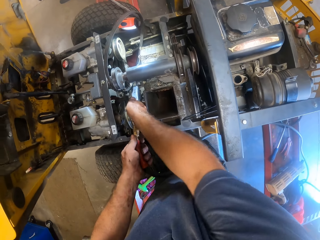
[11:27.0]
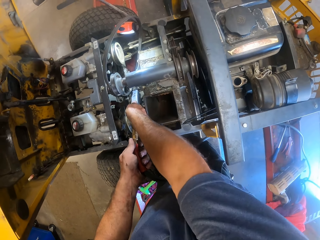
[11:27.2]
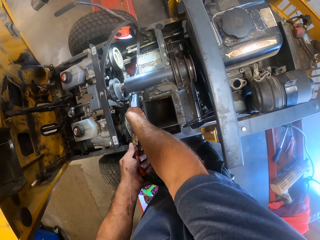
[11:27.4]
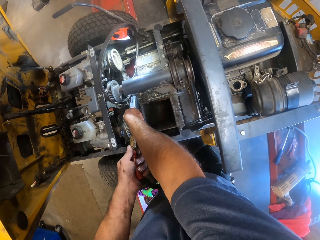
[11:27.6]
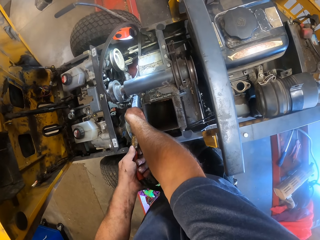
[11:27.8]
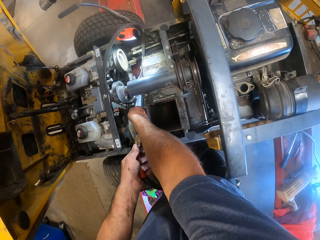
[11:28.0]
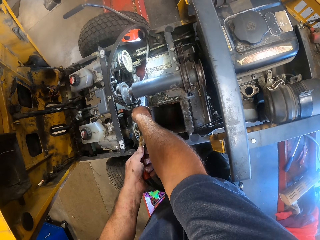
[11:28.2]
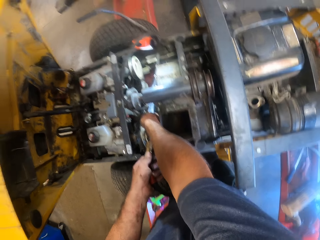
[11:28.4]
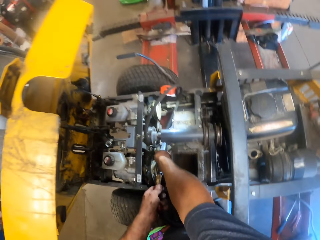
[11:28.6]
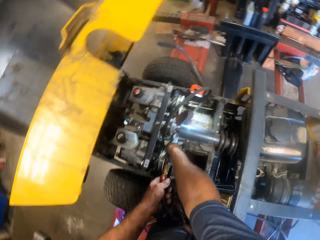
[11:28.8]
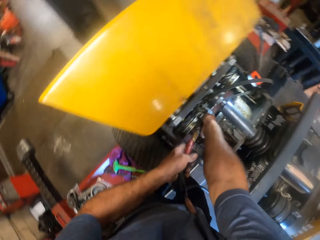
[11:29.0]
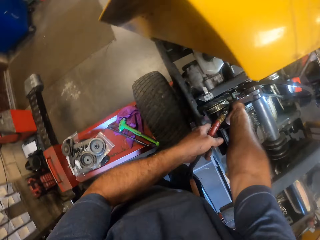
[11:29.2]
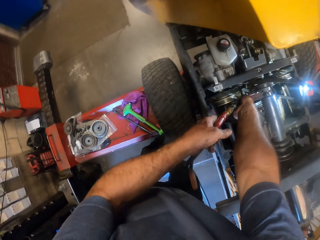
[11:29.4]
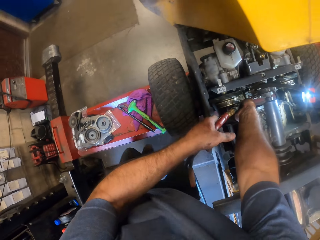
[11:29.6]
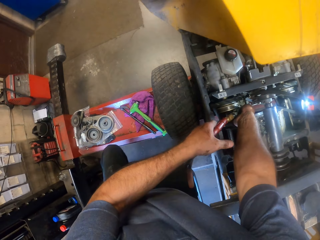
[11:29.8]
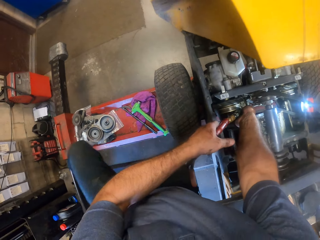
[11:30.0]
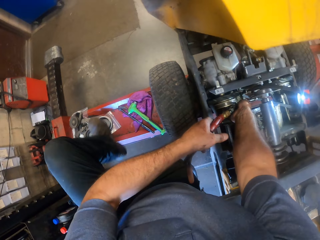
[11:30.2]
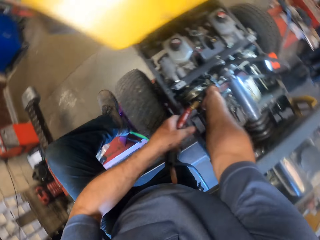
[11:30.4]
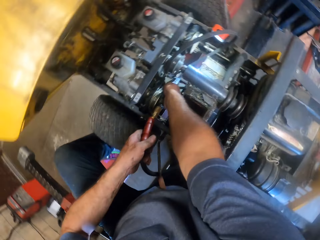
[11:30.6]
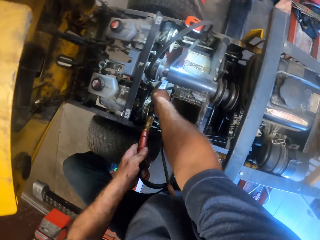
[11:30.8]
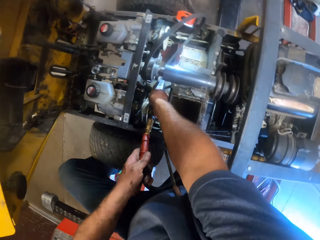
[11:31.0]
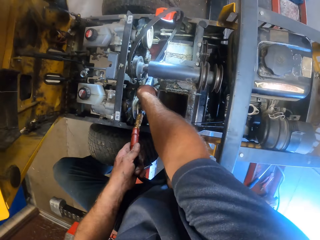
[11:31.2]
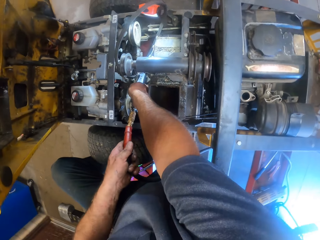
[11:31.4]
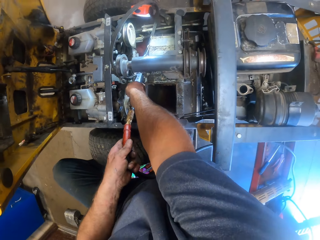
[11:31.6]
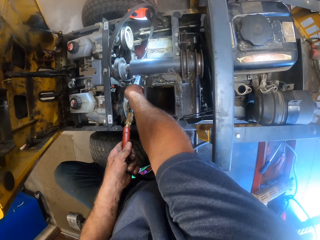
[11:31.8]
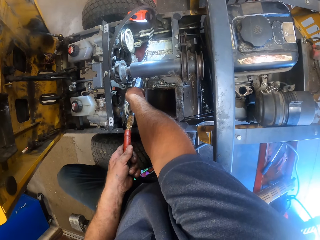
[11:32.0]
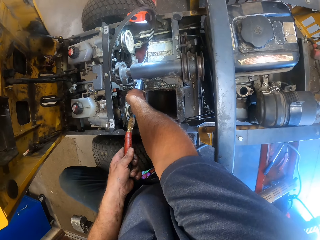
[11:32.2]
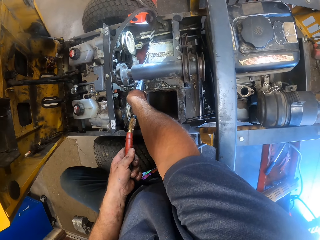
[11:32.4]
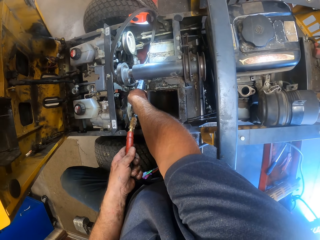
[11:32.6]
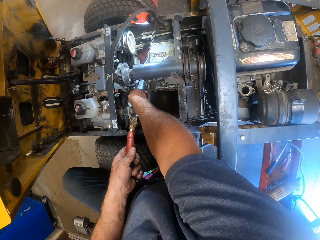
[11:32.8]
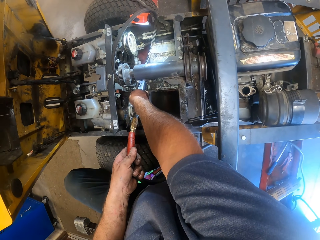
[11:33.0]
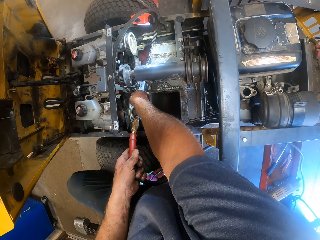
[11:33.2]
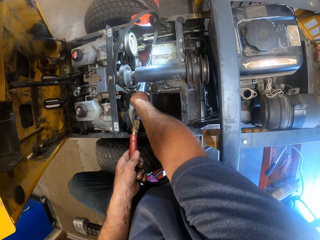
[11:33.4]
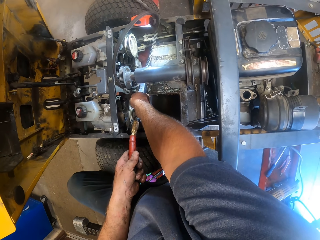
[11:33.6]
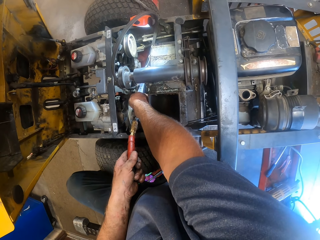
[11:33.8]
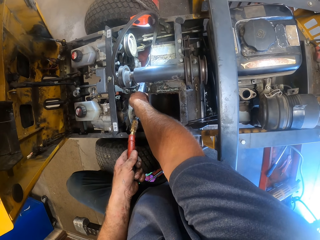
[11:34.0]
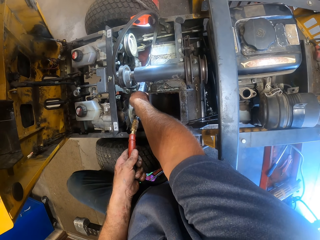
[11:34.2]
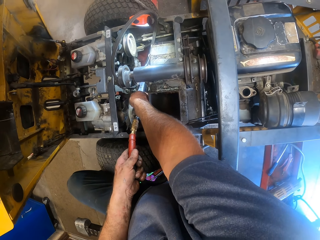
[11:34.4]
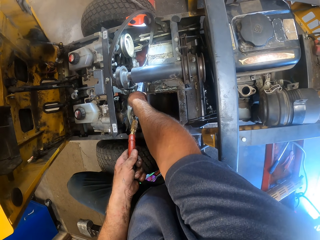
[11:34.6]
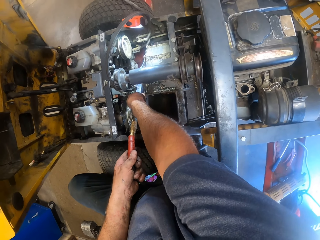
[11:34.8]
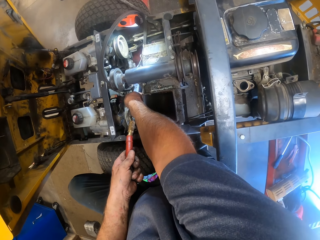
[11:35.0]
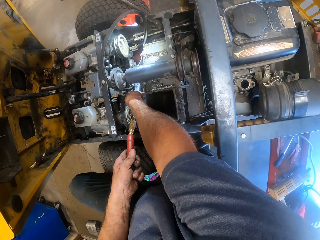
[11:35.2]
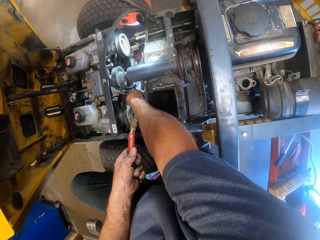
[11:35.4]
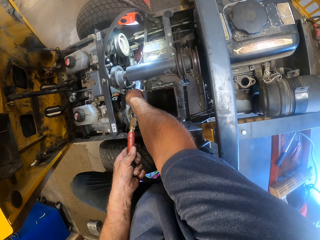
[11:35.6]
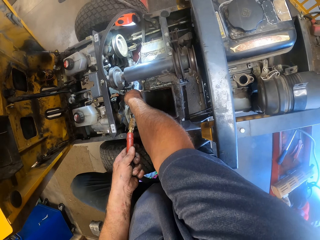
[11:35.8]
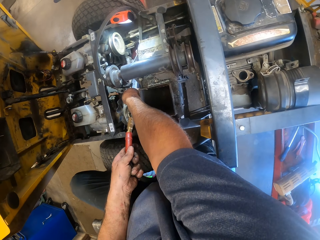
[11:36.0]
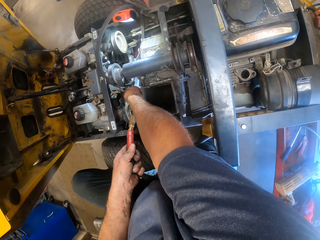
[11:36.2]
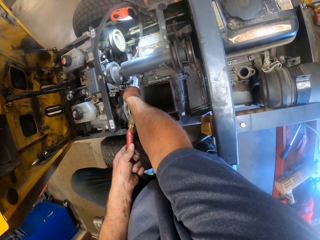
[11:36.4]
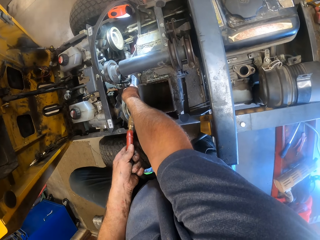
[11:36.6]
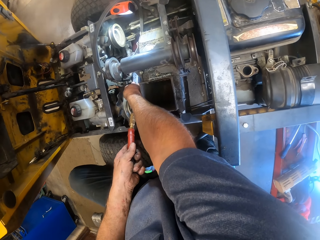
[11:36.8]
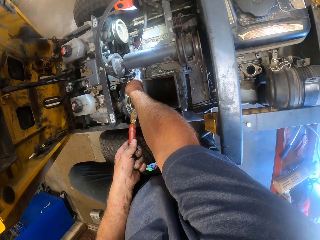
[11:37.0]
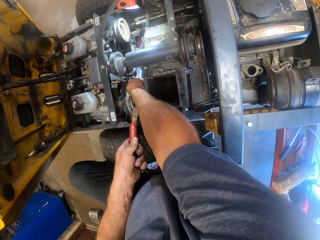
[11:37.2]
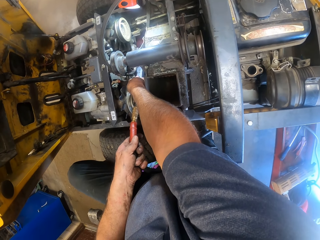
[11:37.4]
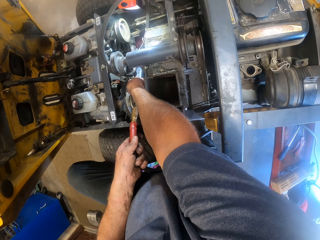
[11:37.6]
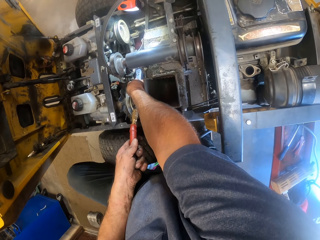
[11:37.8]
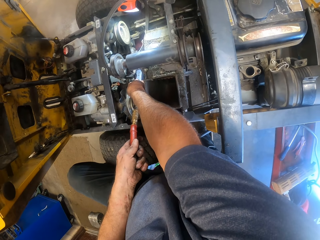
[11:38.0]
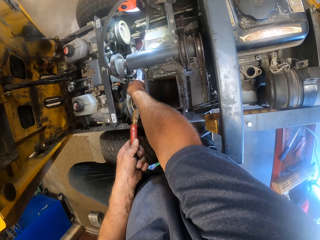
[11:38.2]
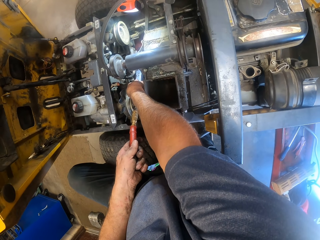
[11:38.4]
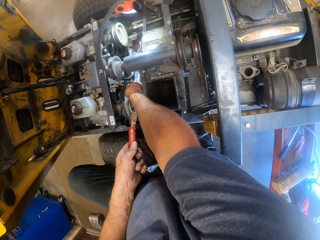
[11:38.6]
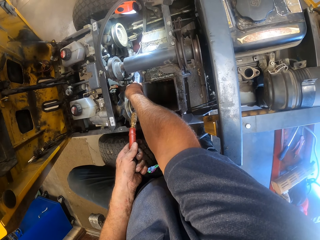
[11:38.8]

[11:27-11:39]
The camera wearer turns on the compressed air blade with both hands. He raises the leg and puts his left leg on the beam supporting the lawn mower. He welds a two wheel drive with a welding machine.

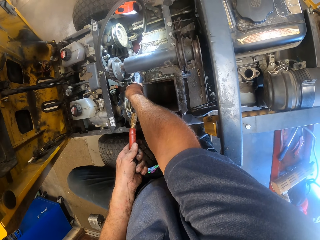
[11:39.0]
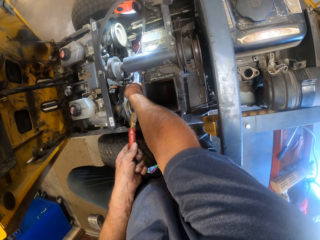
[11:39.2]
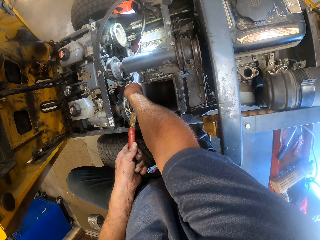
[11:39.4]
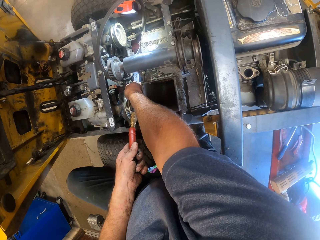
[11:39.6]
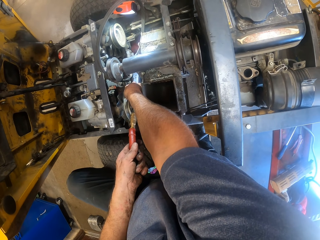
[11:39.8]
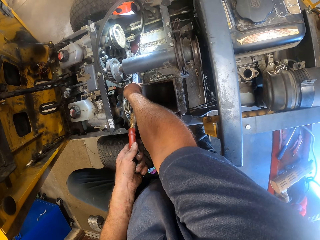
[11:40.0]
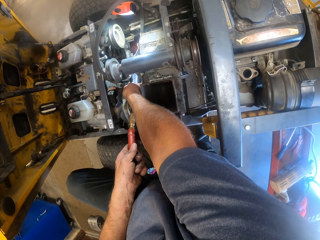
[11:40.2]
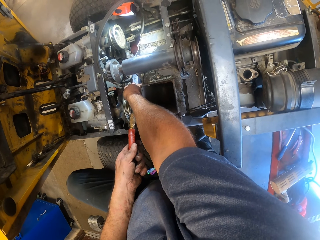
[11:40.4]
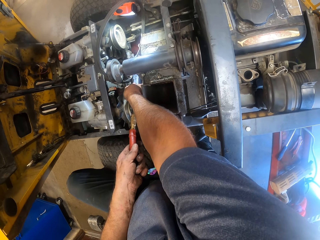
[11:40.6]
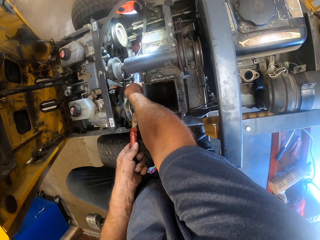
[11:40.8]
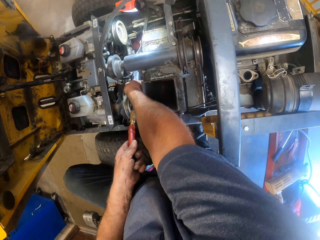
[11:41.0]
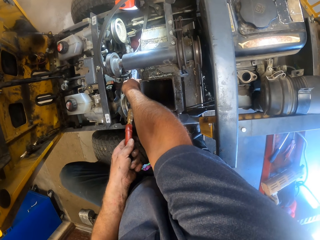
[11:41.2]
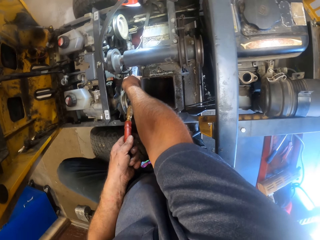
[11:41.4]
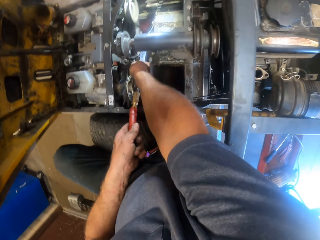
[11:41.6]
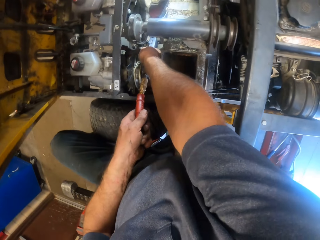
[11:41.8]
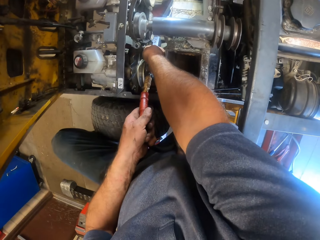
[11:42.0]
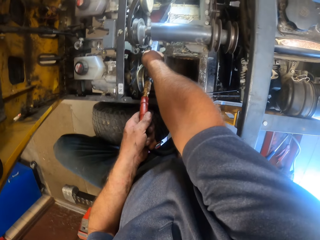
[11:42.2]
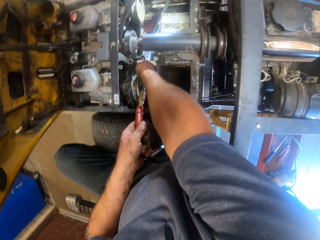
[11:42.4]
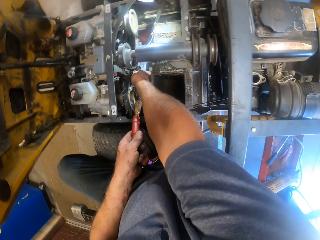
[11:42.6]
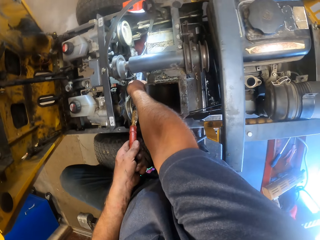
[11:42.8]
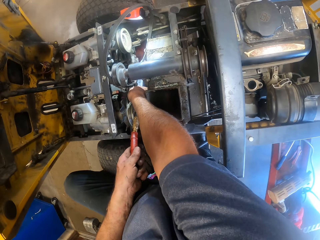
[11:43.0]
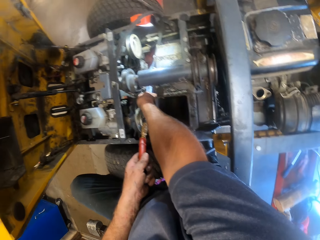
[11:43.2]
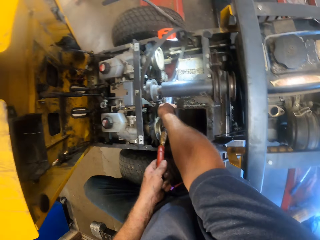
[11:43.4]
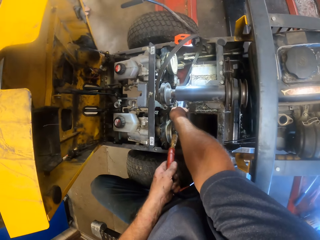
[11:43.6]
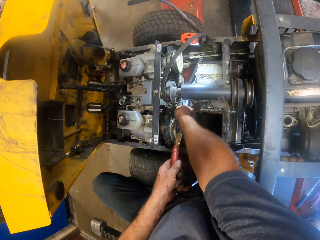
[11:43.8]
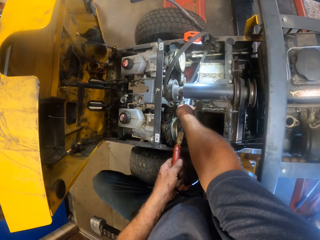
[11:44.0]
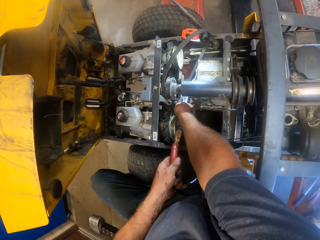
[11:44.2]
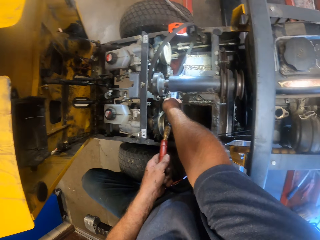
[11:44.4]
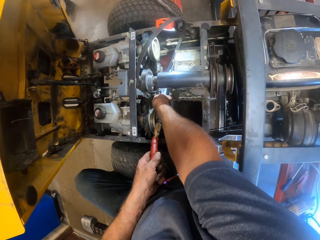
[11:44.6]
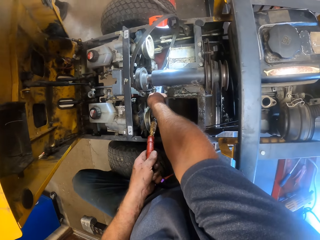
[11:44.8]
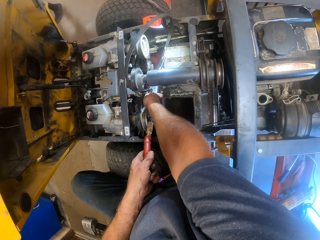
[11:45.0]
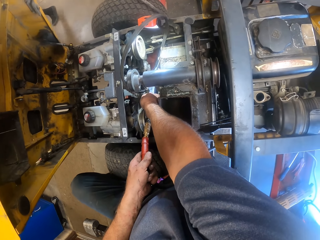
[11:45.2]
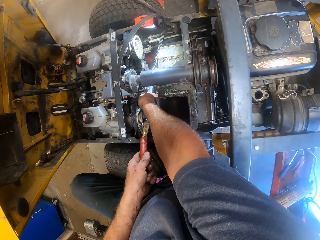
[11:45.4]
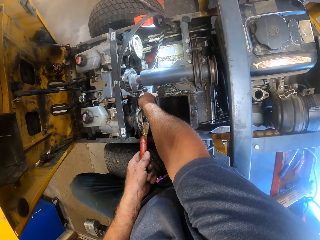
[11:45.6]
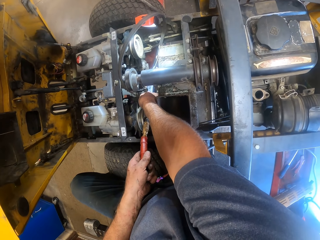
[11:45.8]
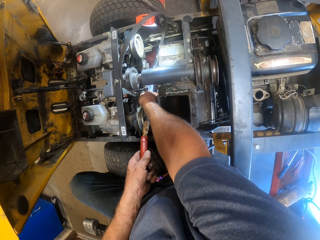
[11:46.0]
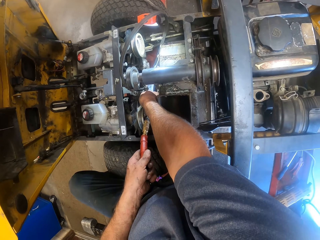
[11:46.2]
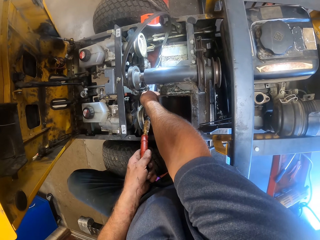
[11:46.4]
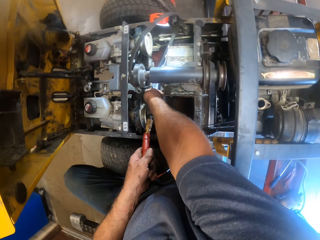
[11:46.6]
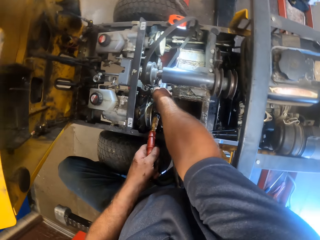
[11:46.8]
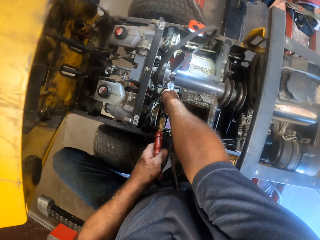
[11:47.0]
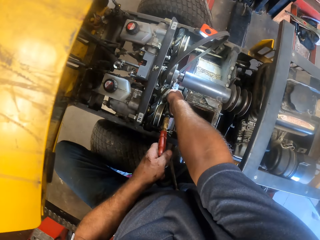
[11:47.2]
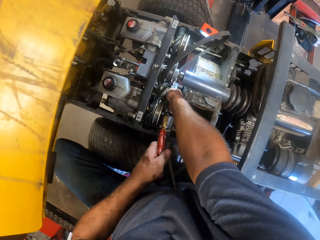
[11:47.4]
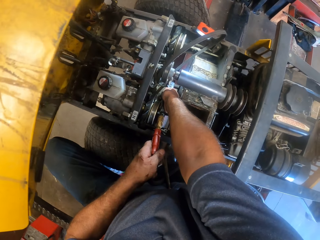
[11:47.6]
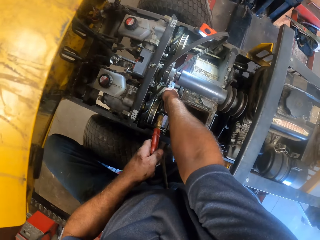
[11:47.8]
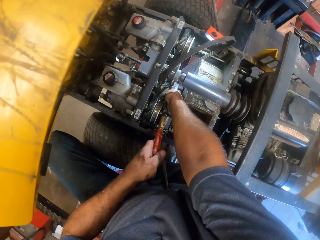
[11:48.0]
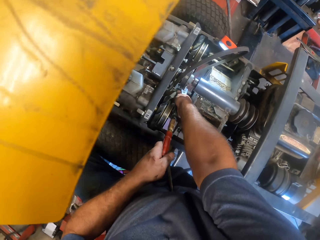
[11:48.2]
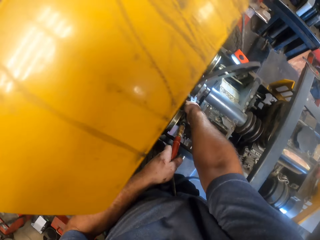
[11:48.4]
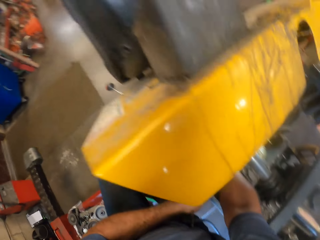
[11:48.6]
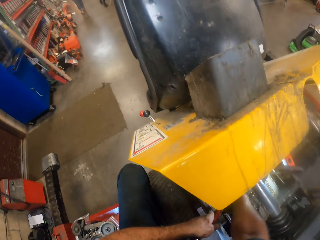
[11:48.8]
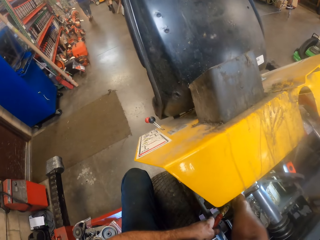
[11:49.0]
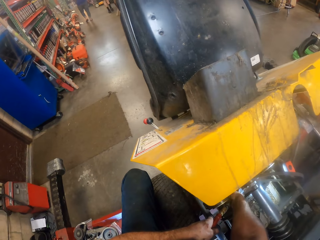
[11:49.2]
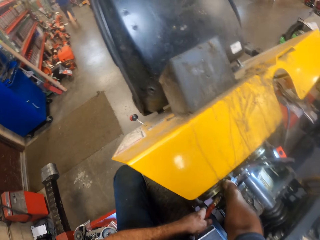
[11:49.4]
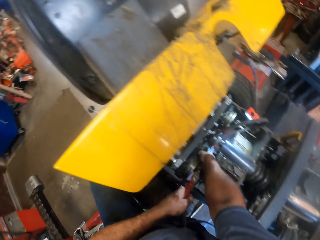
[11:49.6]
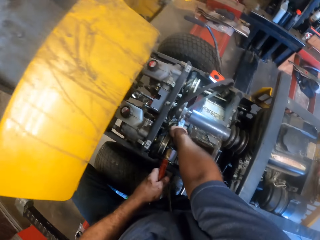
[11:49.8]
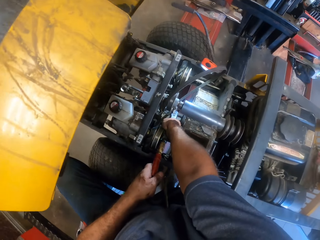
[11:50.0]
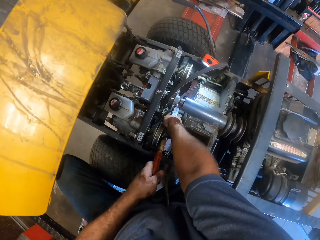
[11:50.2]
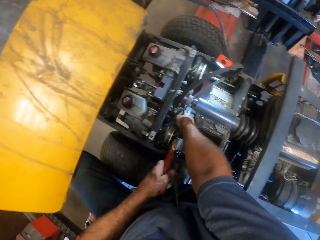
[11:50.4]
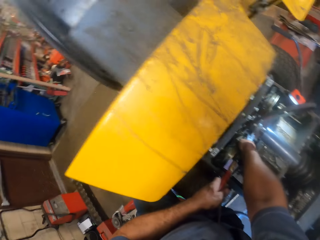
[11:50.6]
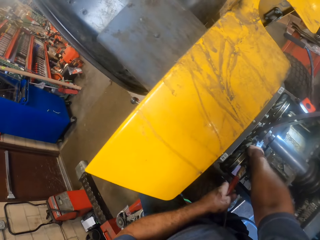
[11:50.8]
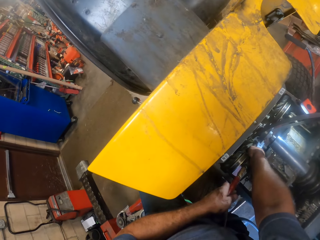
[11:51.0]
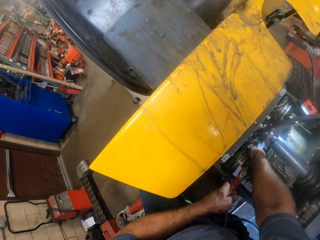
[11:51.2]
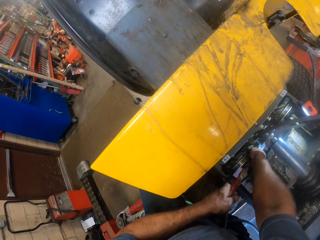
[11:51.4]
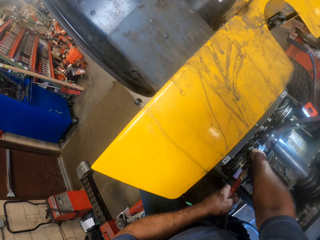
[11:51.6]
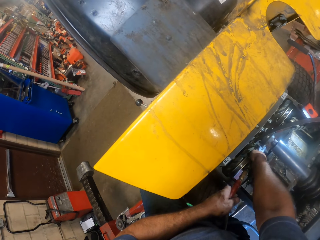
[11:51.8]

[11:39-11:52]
A worker and another worker walk around the workshop. The camera wearer looks around.
